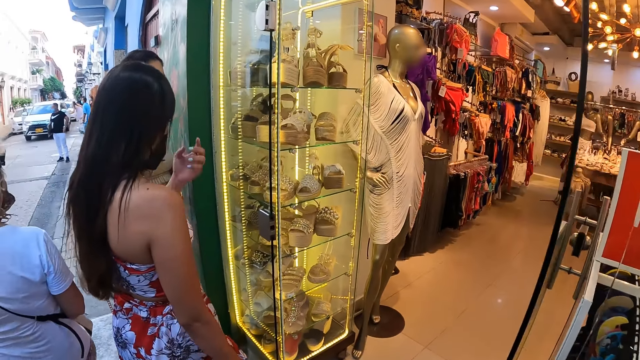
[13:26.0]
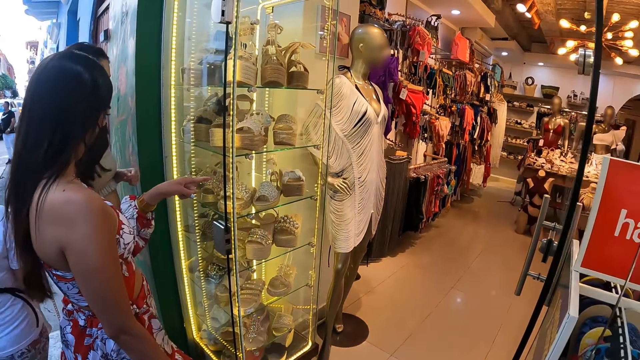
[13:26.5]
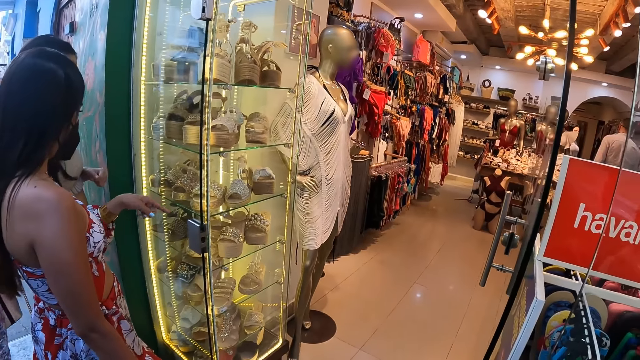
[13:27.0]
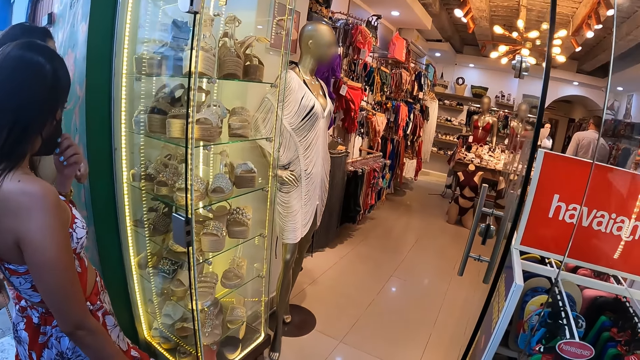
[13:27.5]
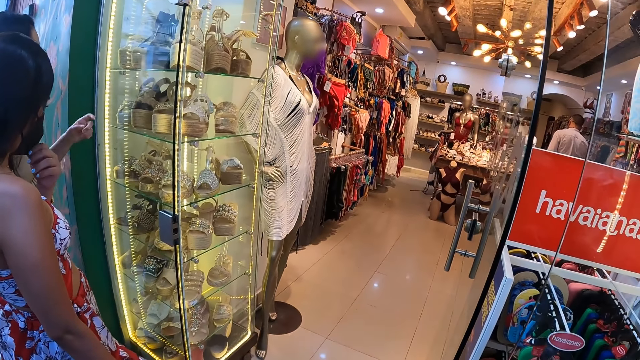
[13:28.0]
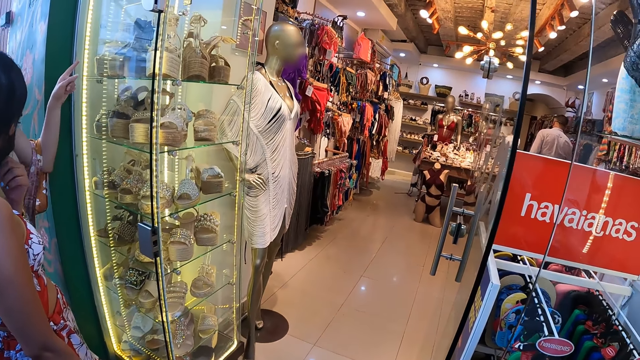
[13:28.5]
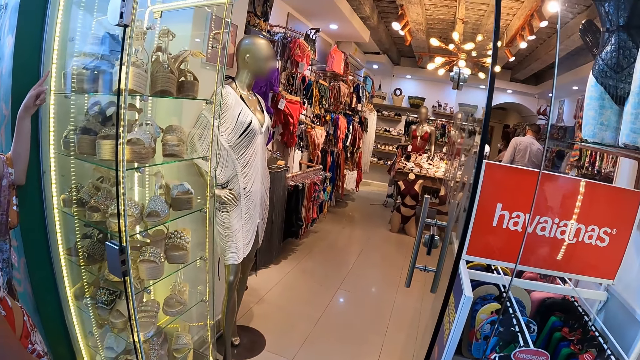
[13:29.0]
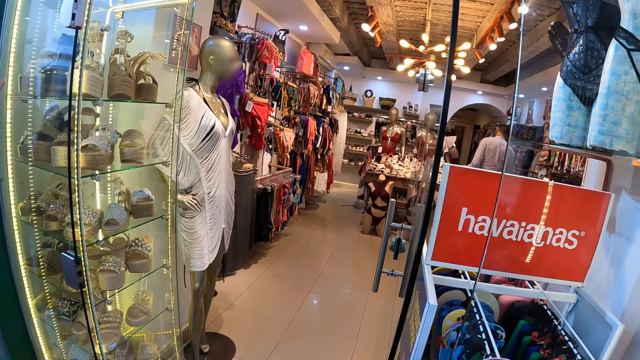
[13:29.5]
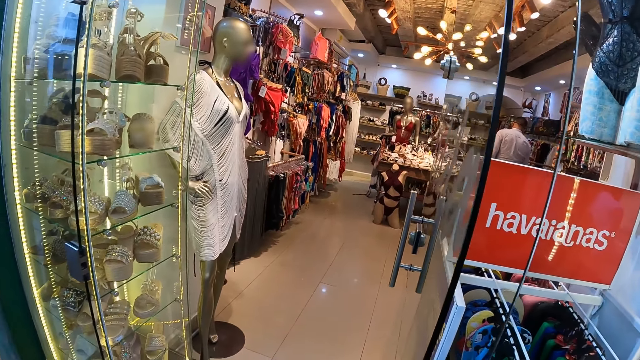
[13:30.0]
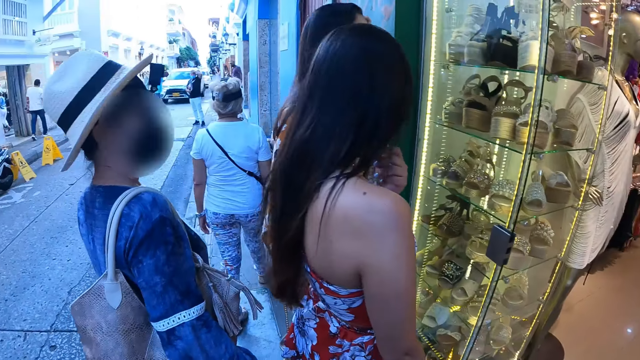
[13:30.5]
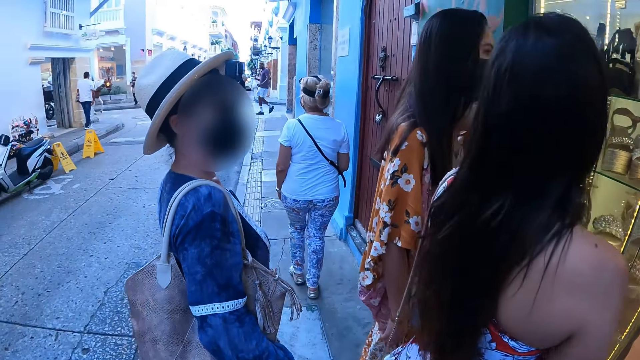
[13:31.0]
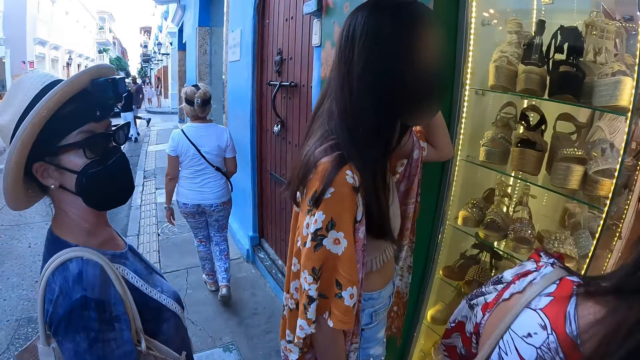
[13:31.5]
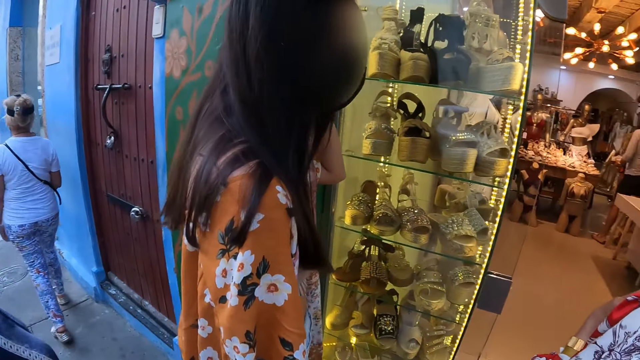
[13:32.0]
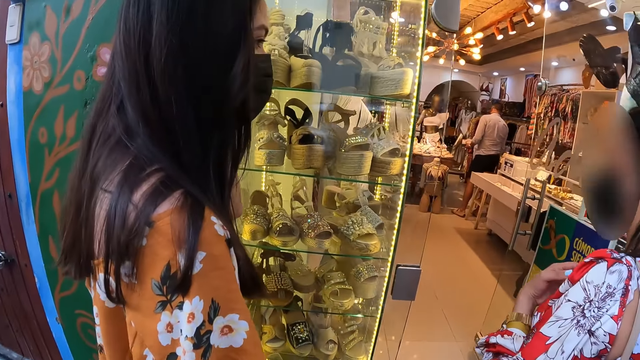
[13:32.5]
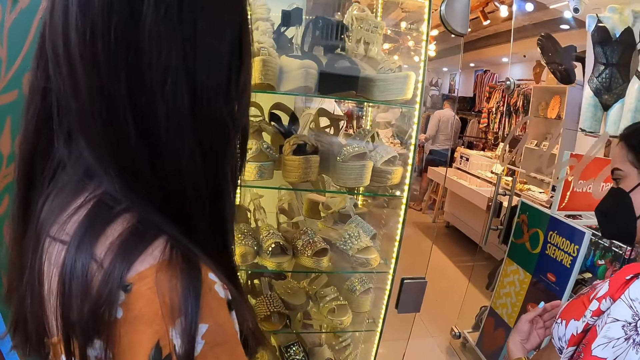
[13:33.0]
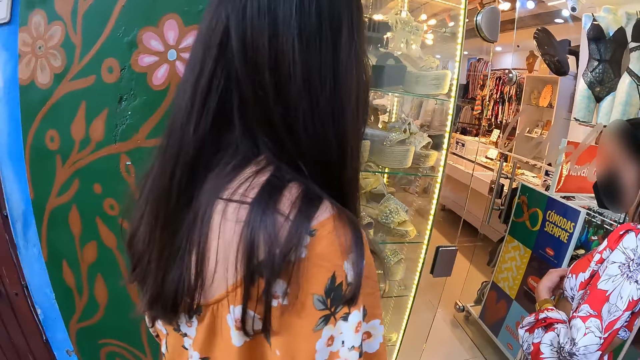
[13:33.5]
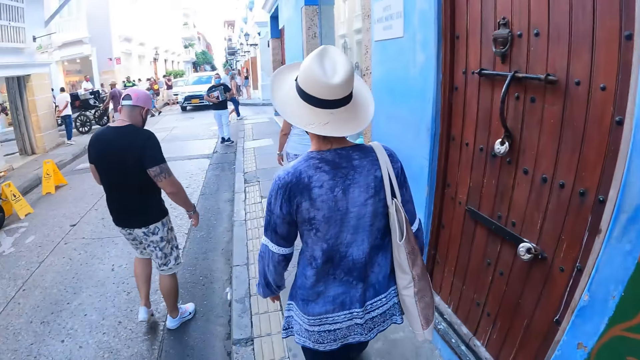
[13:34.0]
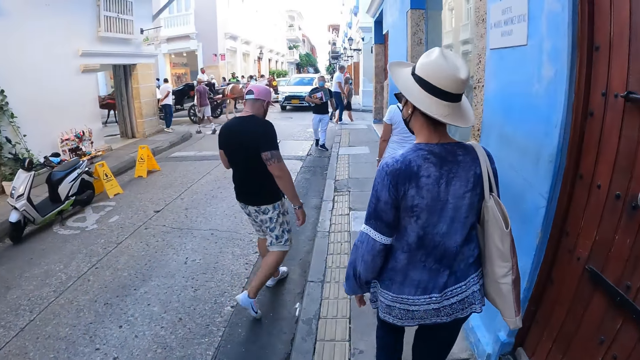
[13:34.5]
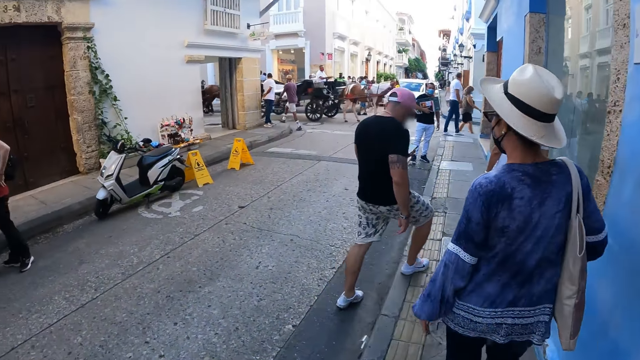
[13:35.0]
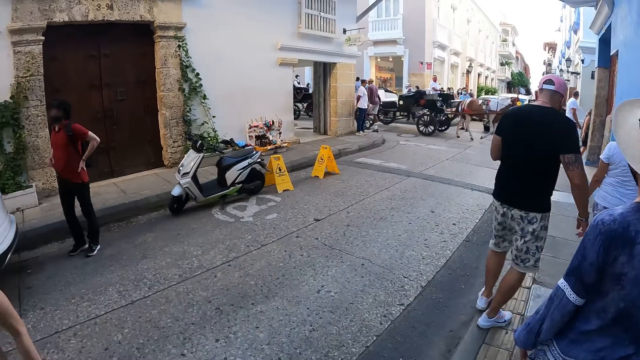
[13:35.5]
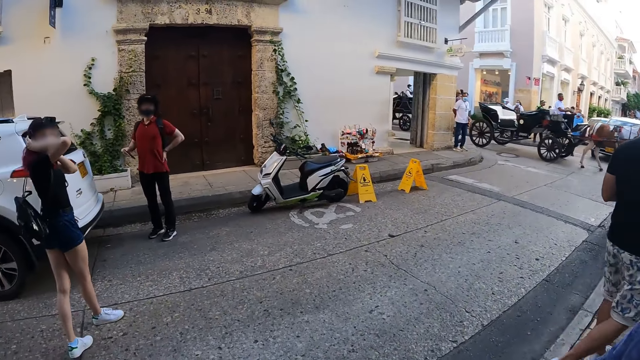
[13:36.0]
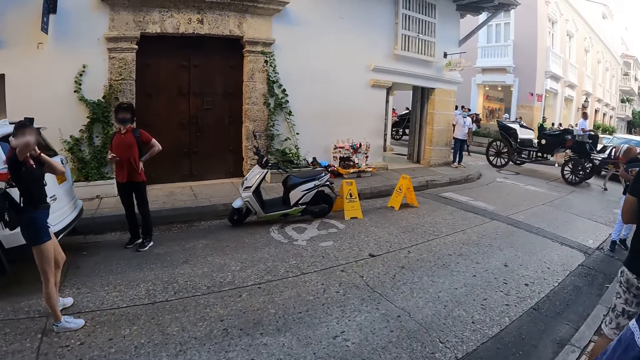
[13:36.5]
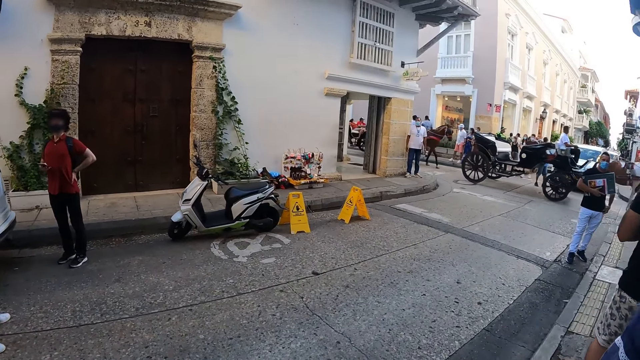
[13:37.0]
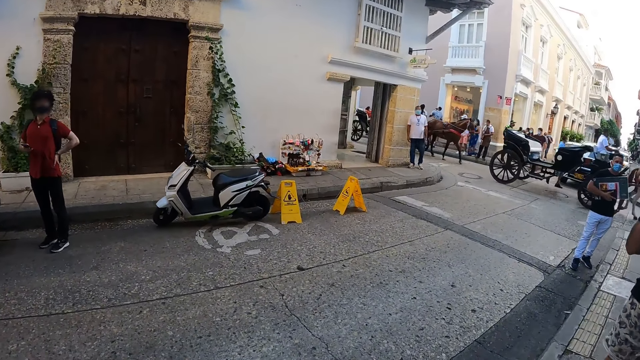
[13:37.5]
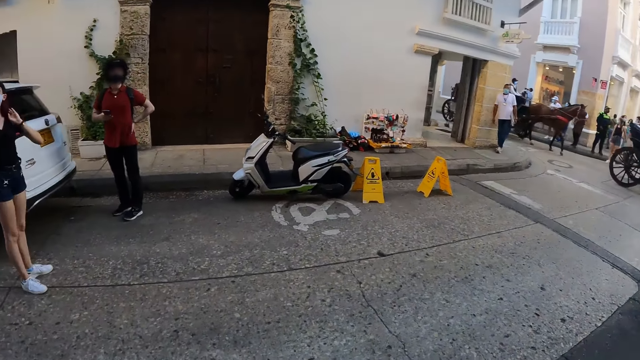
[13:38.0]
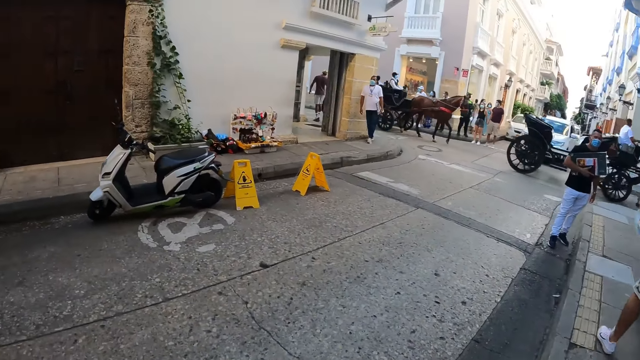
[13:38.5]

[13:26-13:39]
The camera wearer looks at the boutique. They walk. They look around.

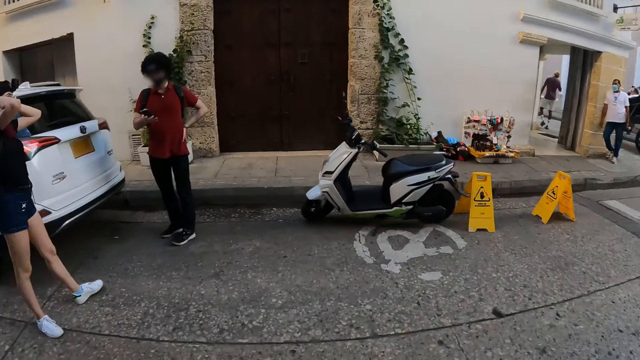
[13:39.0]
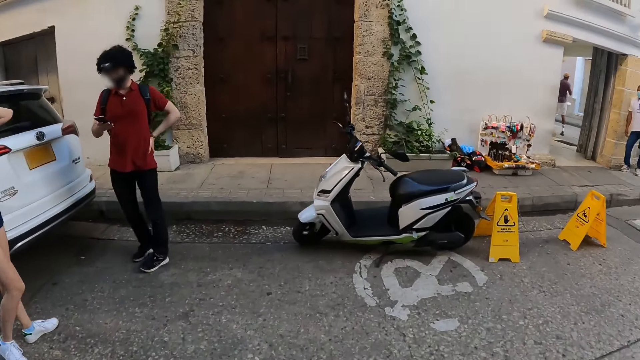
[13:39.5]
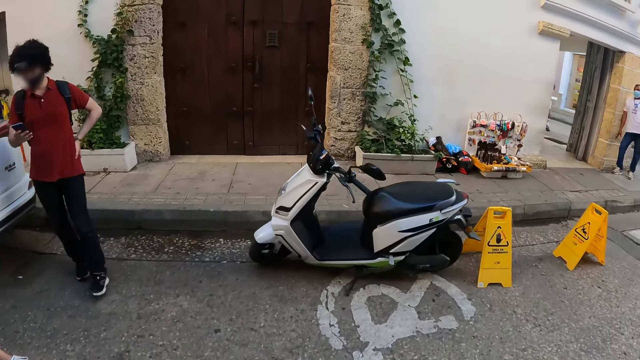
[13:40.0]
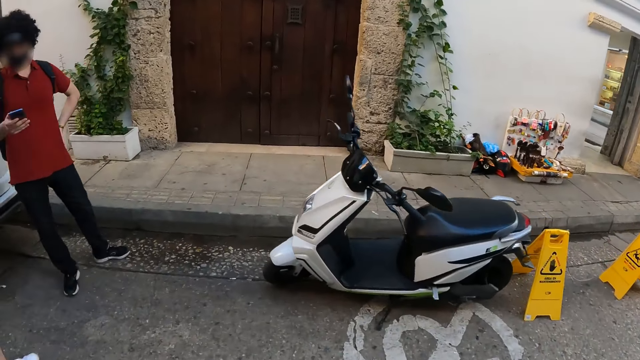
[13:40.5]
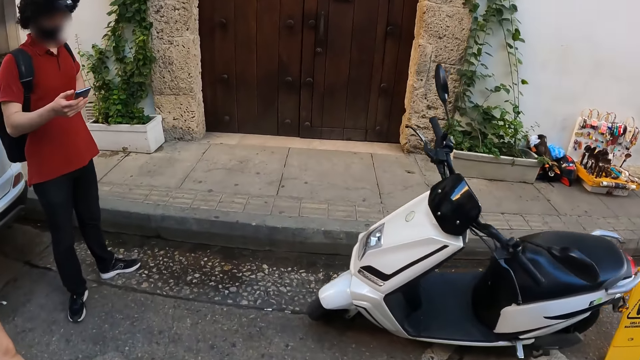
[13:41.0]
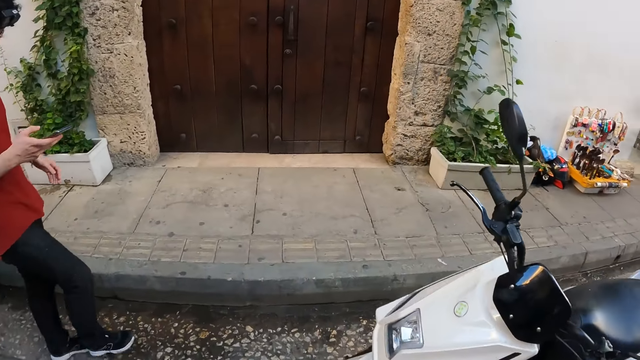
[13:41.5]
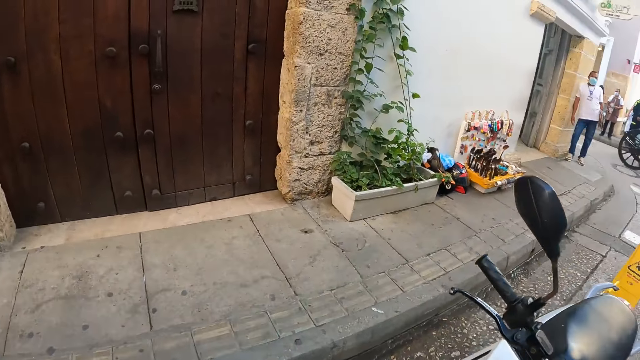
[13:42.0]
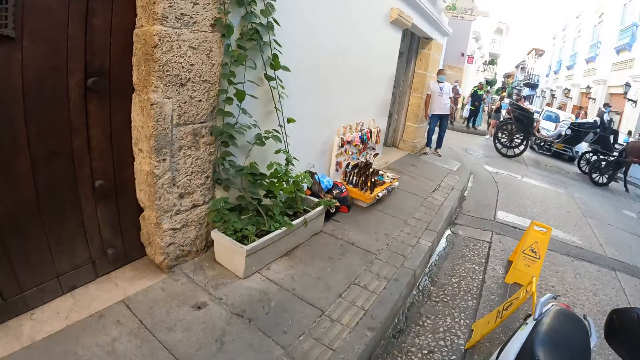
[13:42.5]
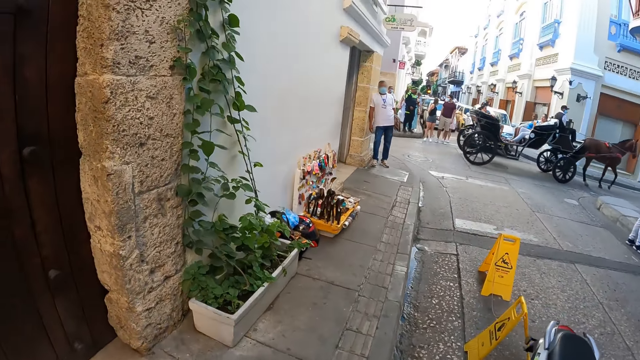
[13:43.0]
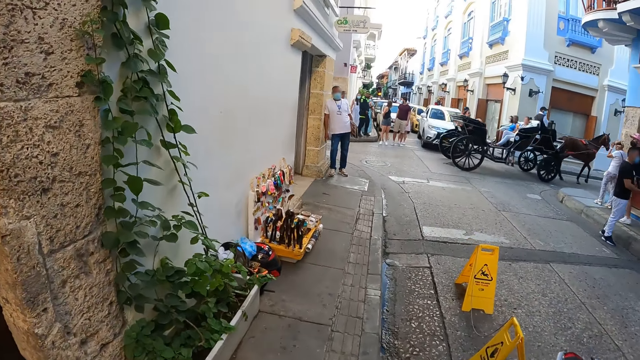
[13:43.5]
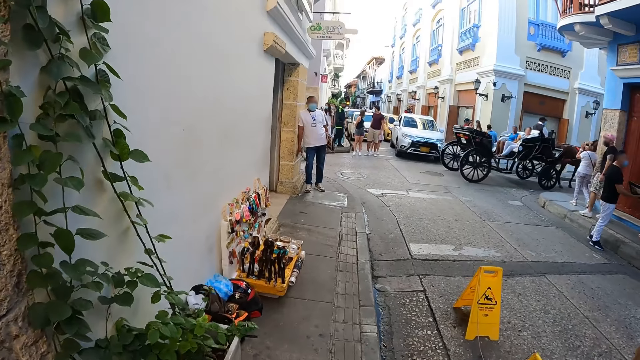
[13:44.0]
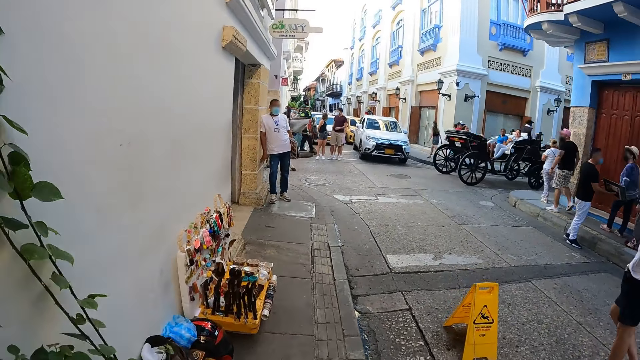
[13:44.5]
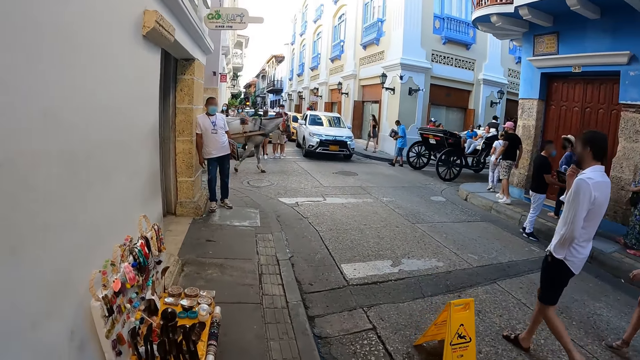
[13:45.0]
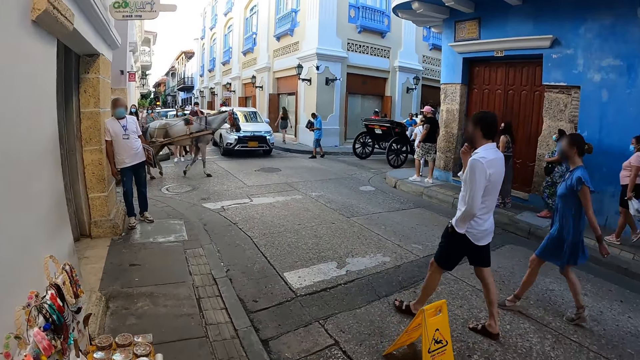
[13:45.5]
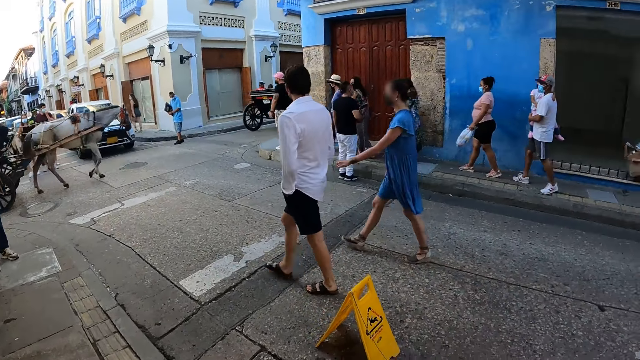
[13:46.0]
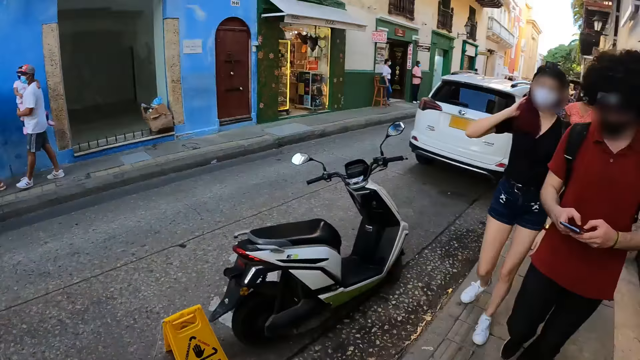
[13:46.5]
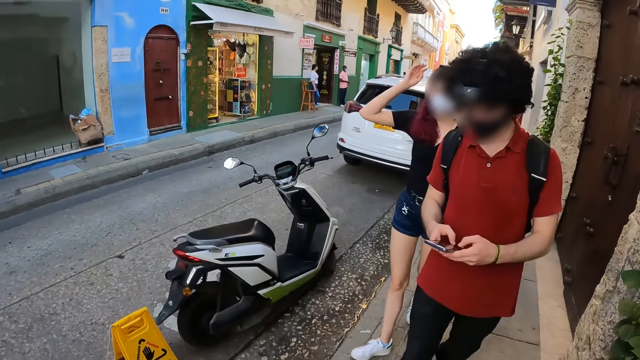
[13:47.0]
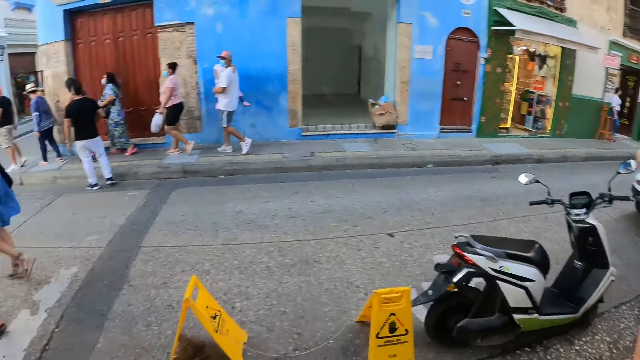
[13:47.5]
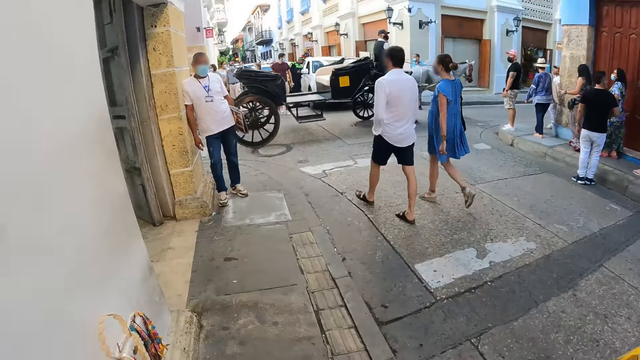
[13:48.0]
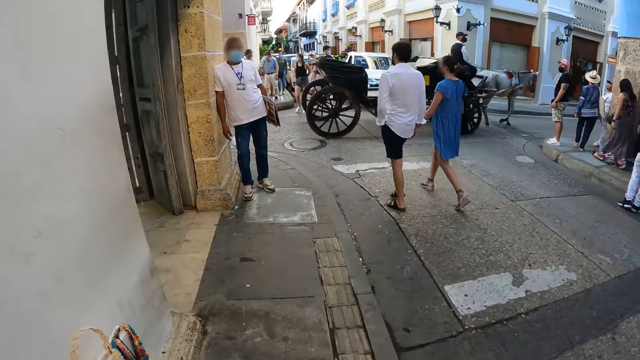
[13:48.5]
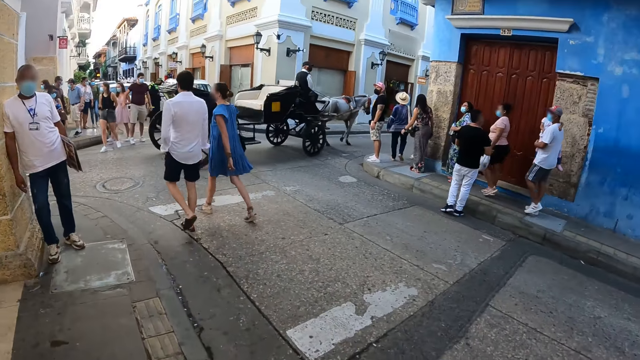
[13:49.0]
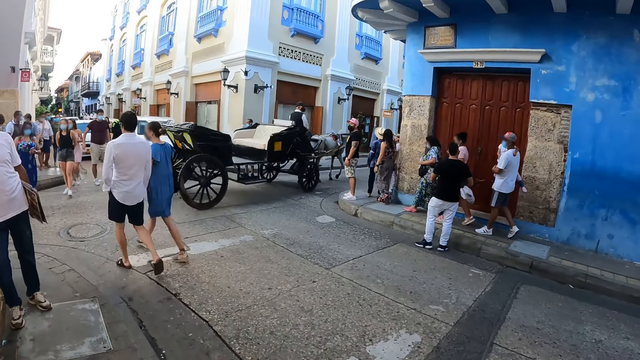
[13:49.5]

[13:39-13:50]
The camera wearer crosses a walkway. The man operates the phone with both hands.
